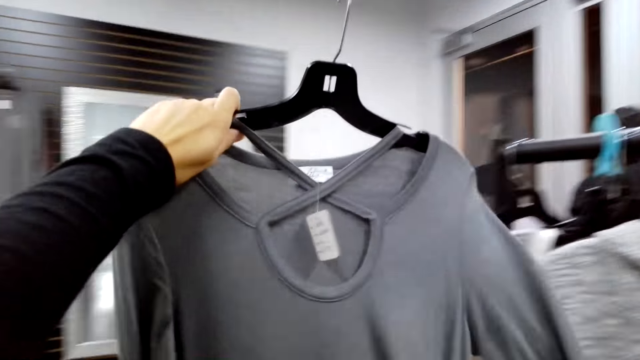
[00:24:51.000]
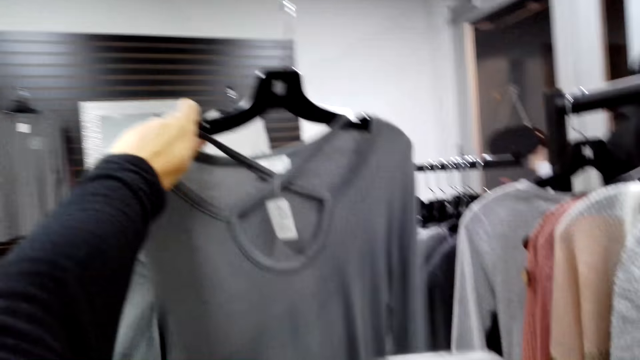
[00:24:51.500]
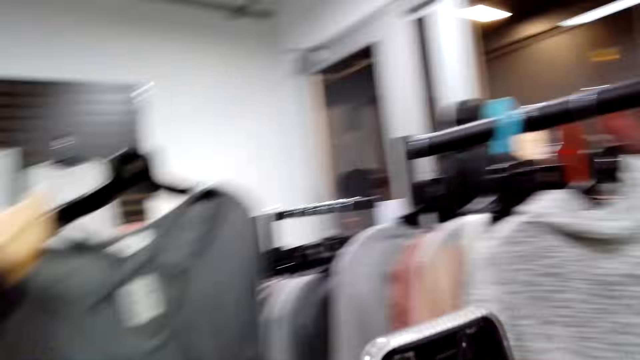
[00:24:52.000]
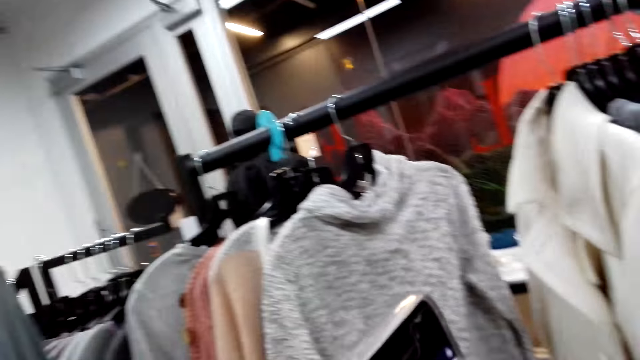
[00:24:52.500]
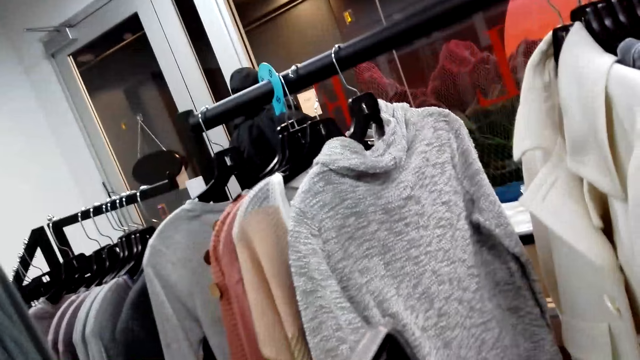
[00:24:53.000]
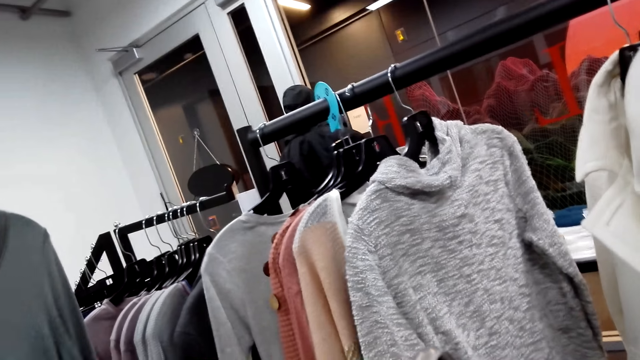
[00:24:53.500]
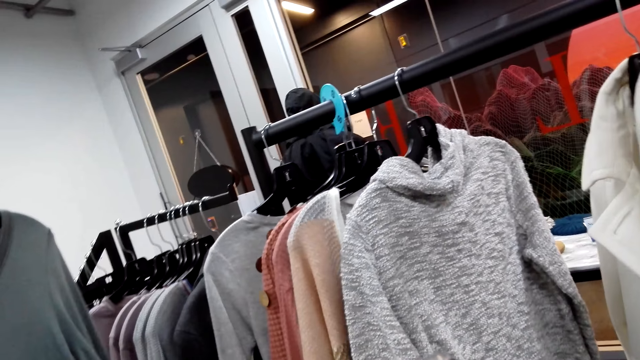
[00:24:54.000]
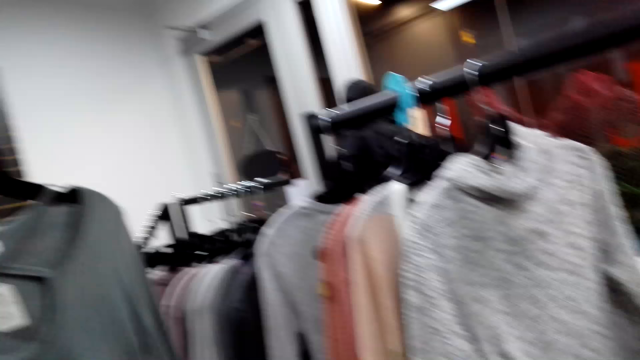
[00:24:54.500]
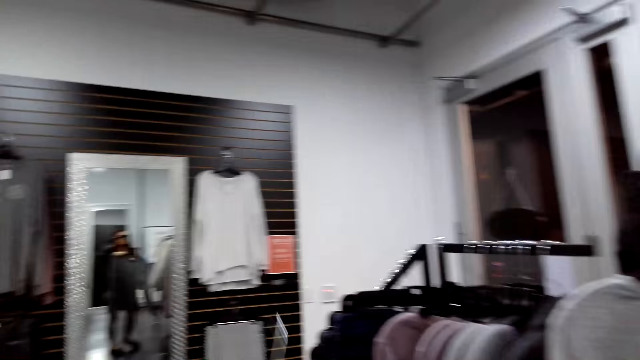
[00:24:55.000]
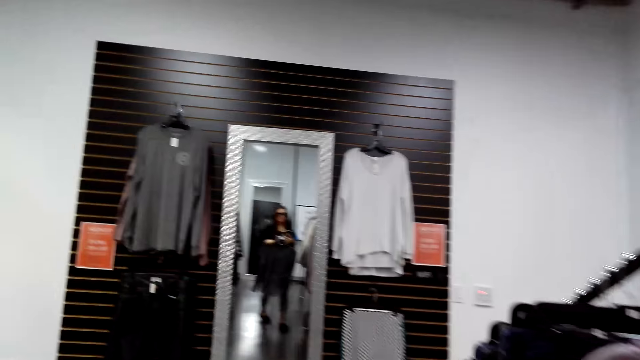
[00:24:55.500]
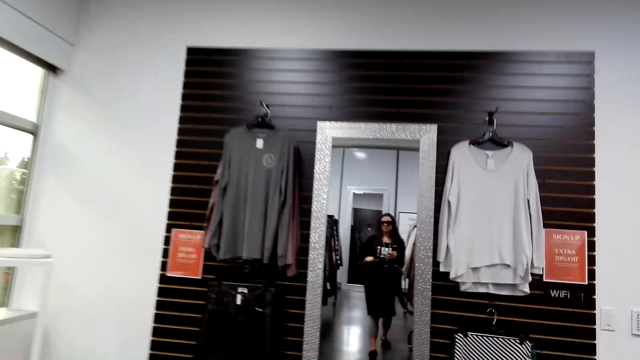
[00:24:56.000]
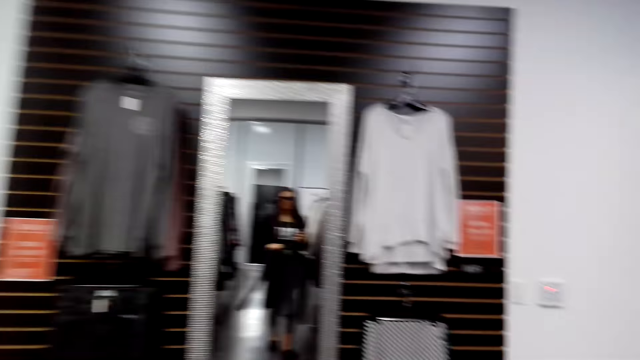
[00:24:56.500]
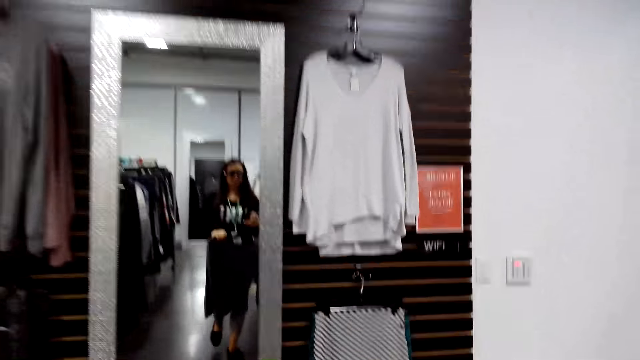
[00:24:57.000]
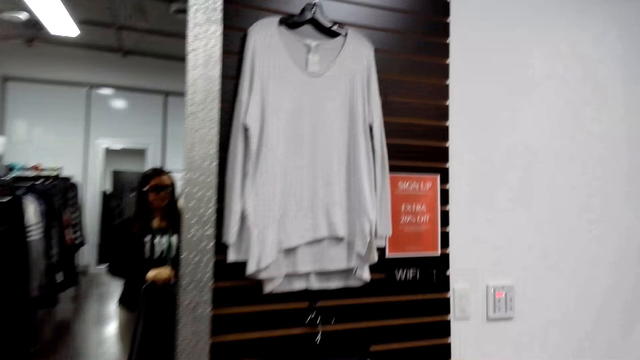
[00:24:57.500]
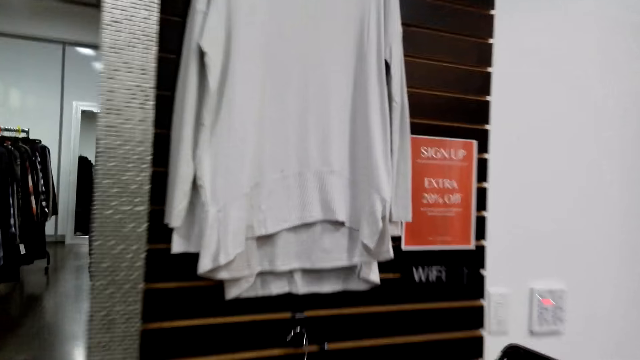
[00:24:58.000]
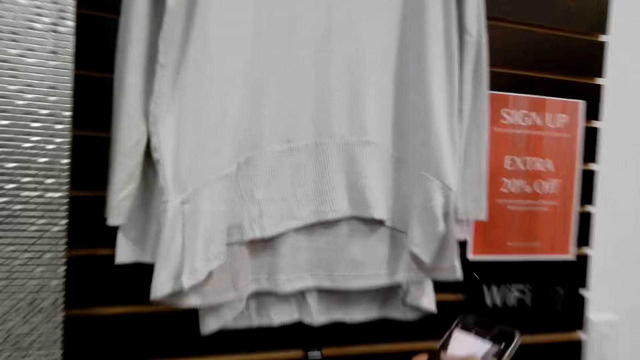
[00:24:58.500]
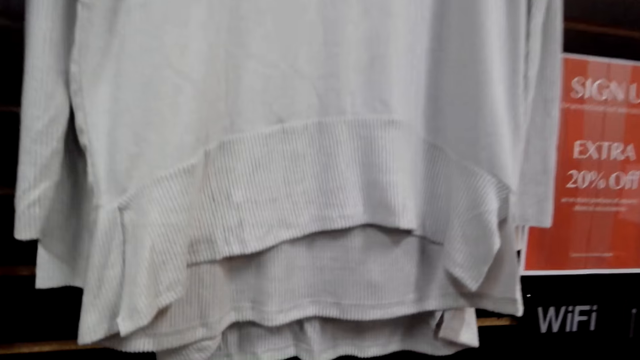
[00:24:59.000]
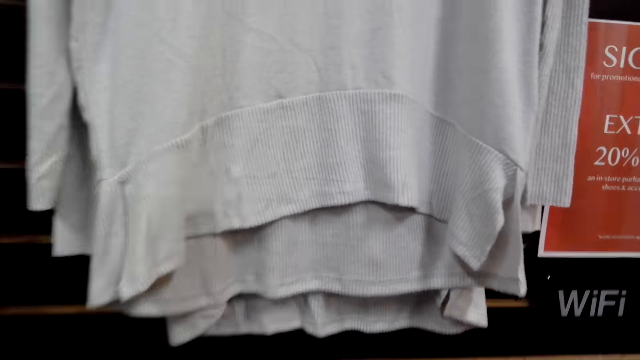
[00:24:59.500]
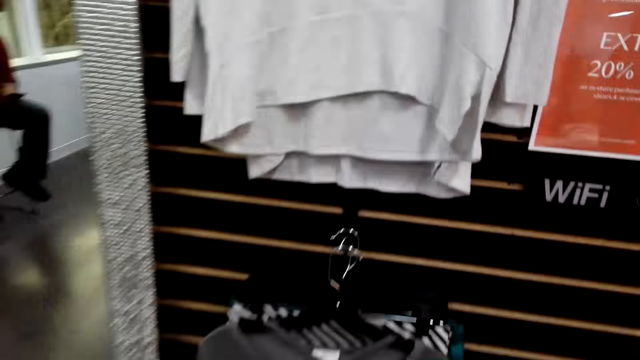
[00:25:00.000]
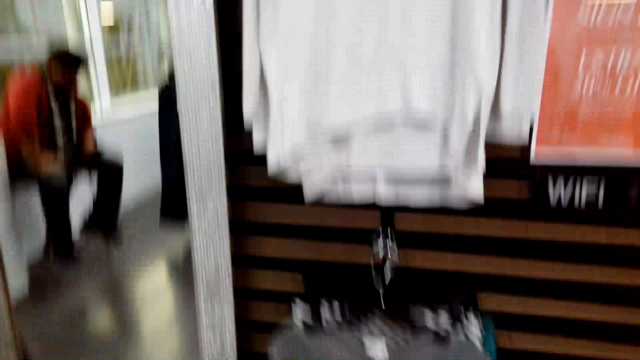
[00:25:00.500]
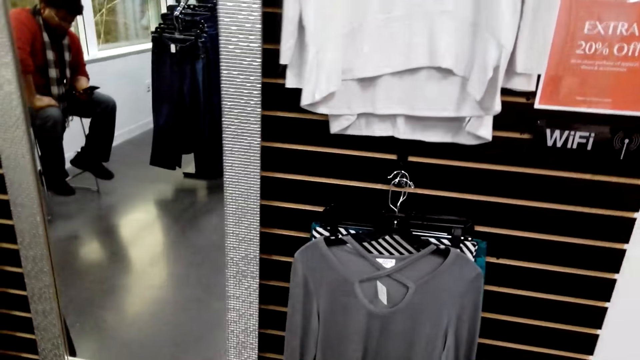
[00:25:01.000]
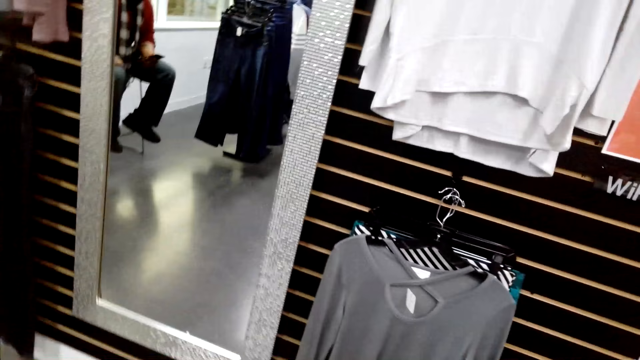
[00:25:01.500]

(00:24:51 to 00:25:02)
The camera wearer picks up the cloth from the hanger. They carry the clothes in the boutique. They walk in the room. They hang the clothes on a hang line.

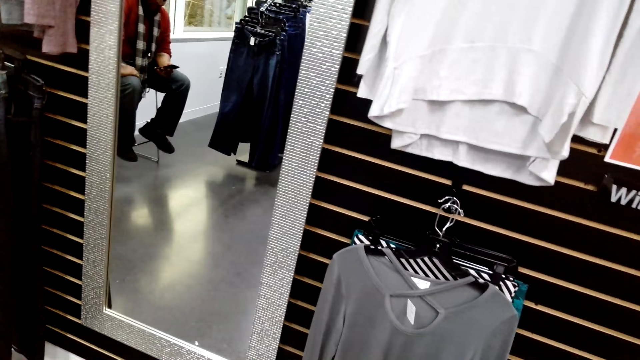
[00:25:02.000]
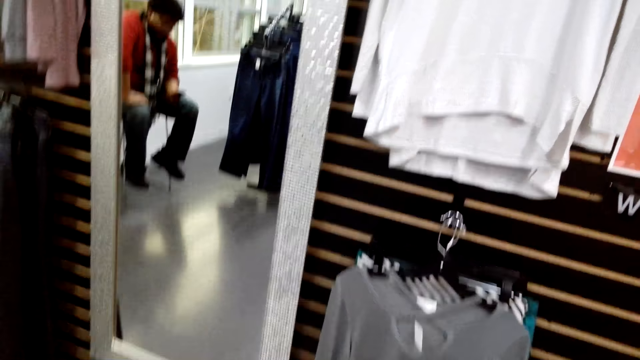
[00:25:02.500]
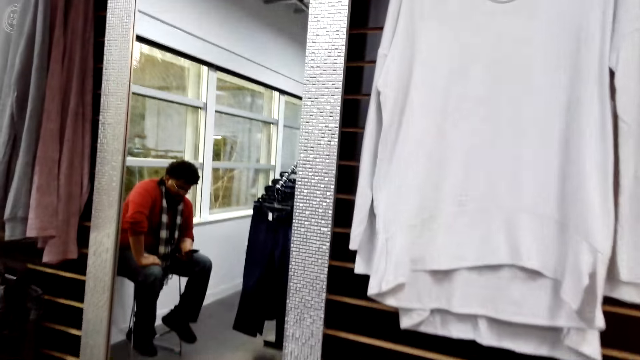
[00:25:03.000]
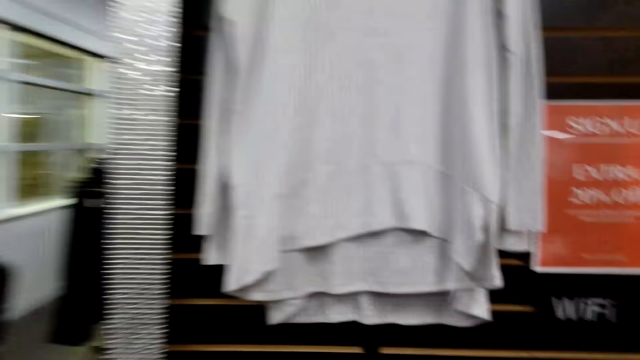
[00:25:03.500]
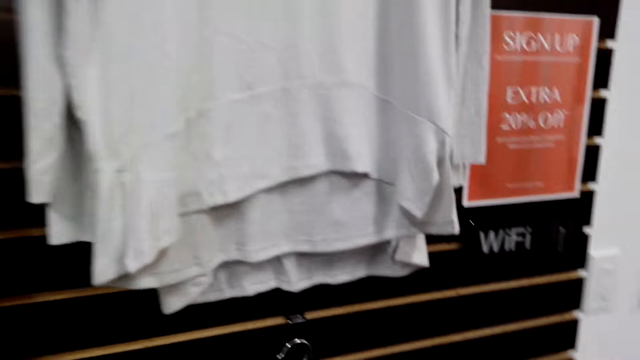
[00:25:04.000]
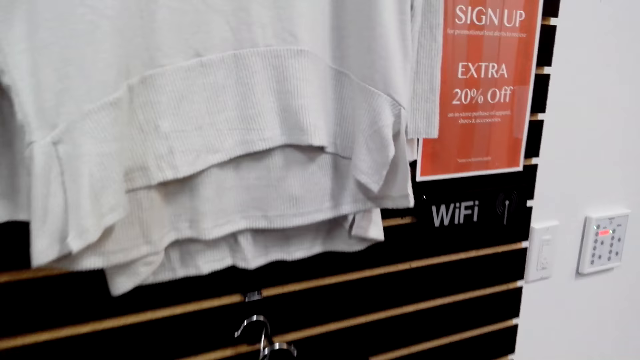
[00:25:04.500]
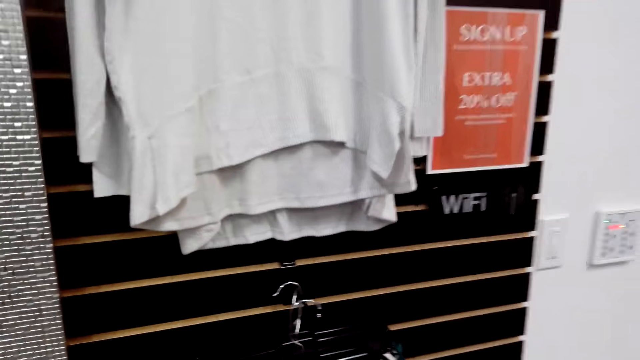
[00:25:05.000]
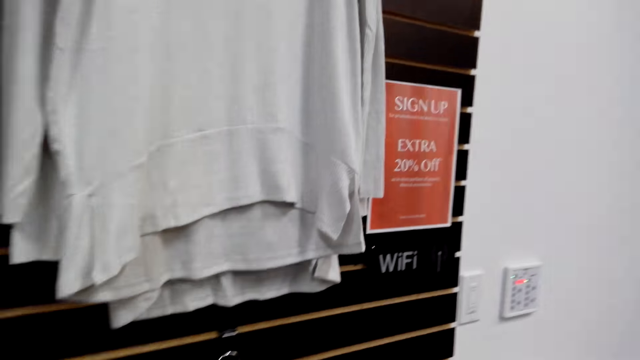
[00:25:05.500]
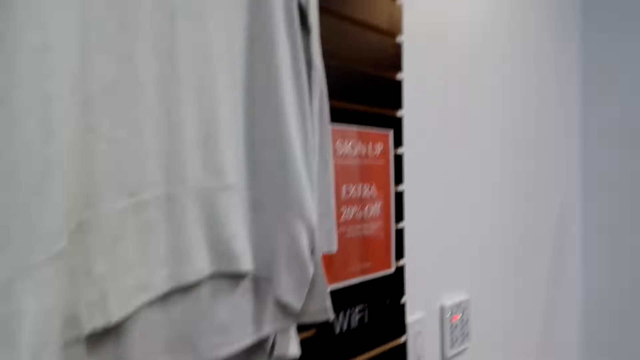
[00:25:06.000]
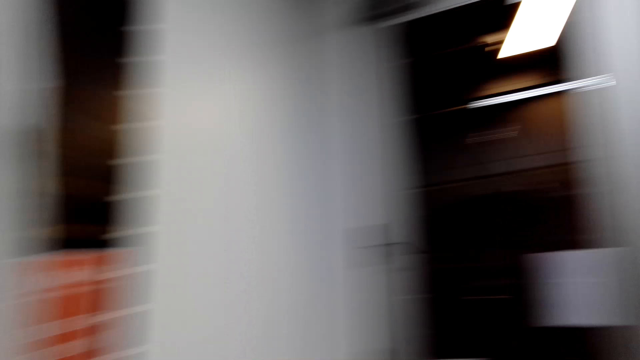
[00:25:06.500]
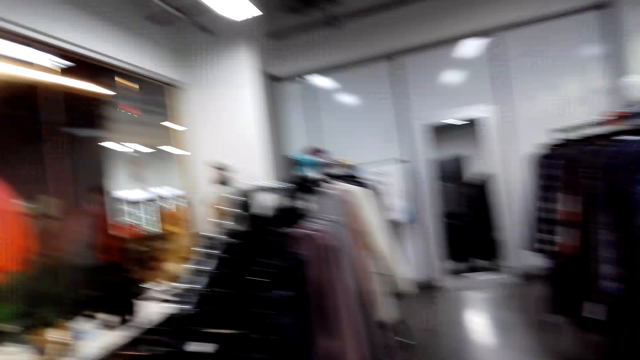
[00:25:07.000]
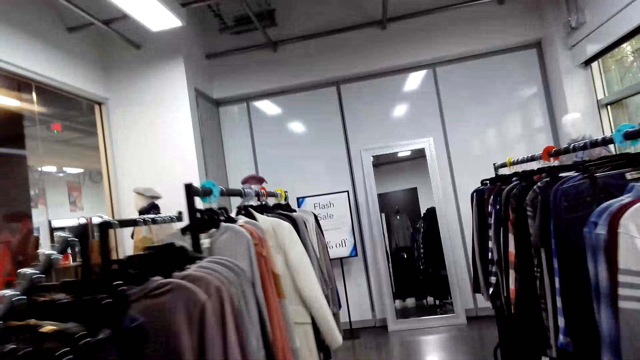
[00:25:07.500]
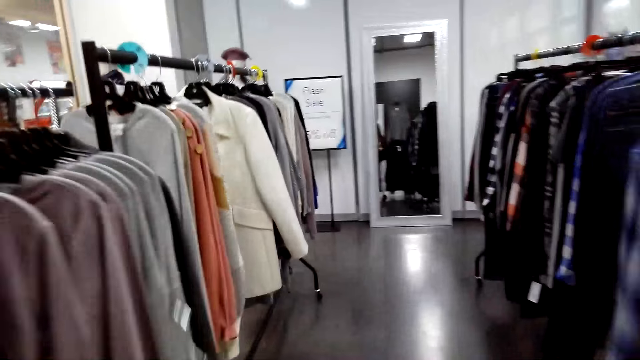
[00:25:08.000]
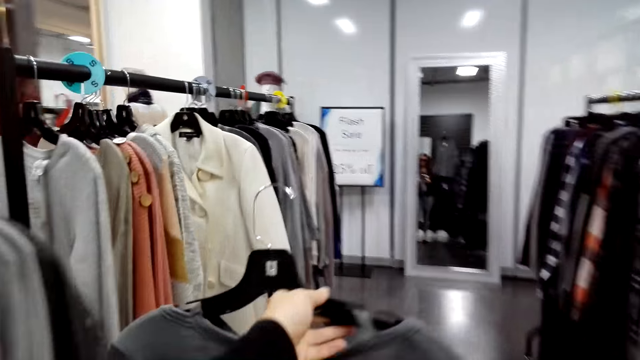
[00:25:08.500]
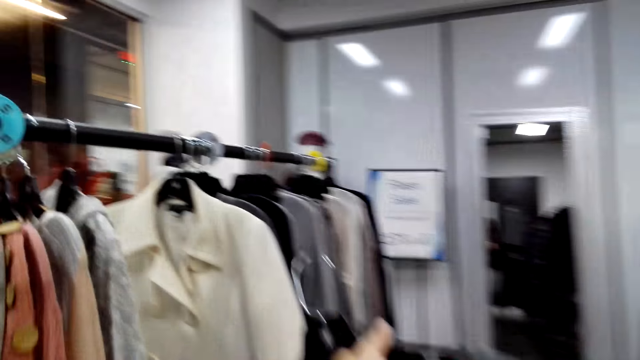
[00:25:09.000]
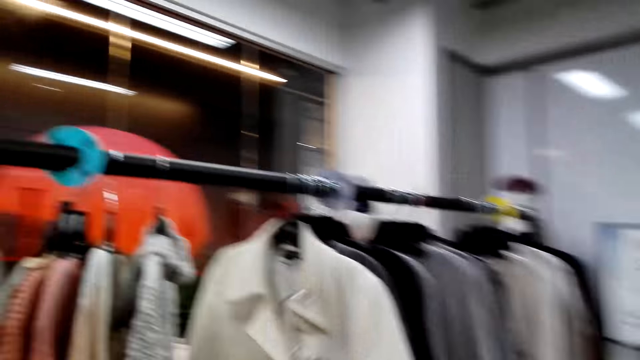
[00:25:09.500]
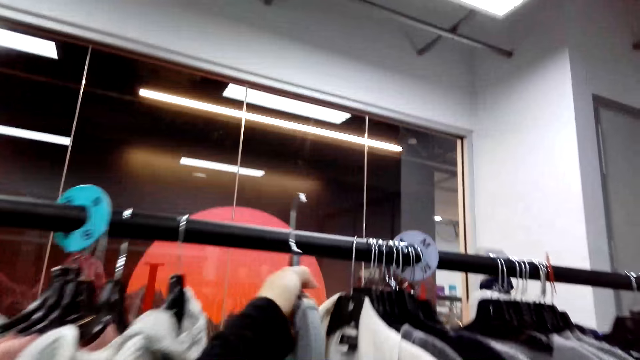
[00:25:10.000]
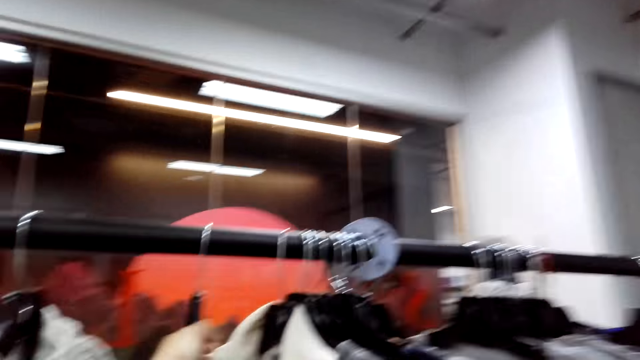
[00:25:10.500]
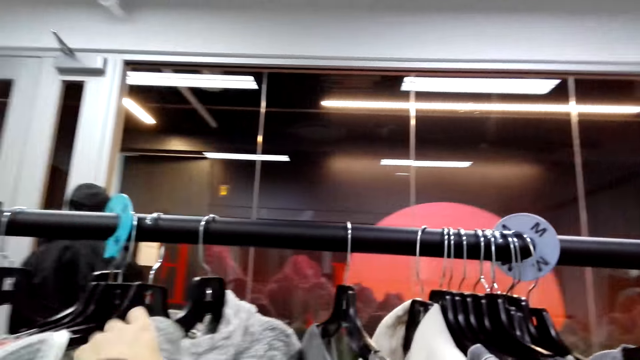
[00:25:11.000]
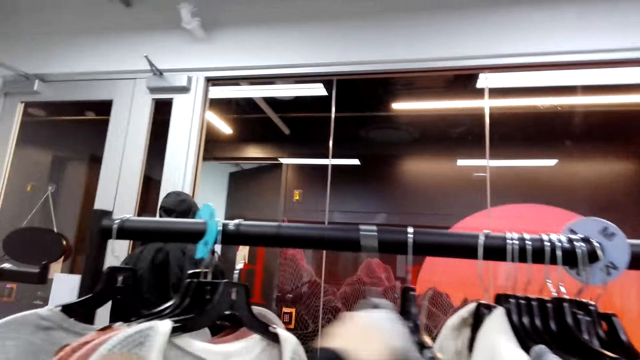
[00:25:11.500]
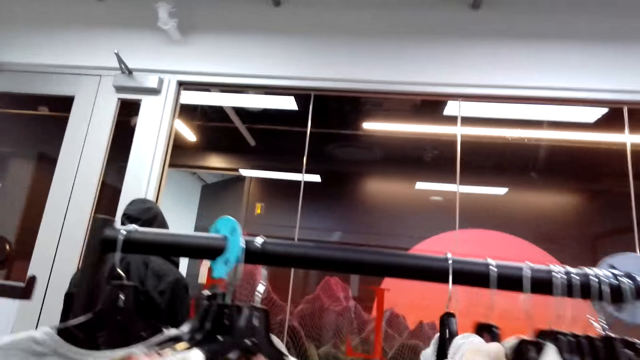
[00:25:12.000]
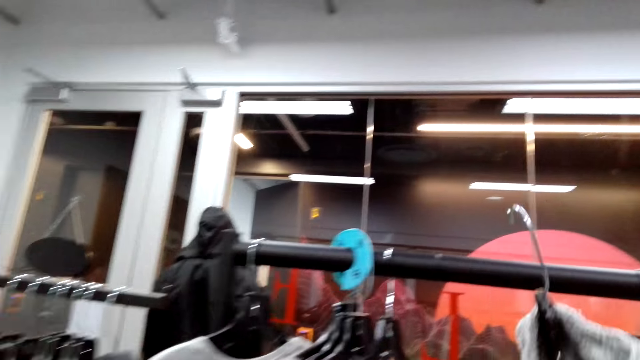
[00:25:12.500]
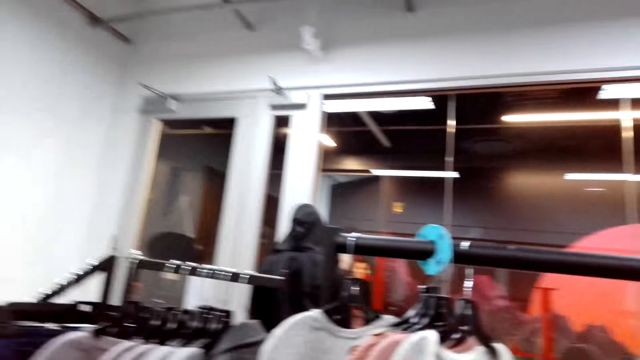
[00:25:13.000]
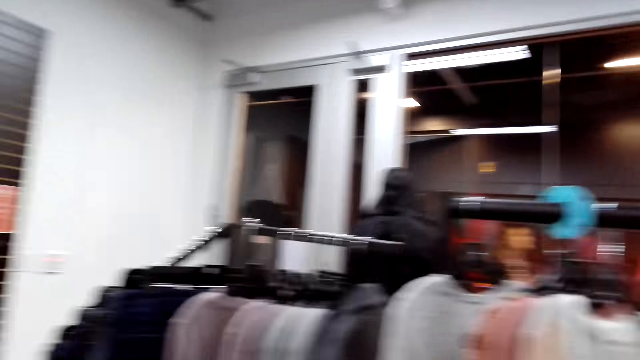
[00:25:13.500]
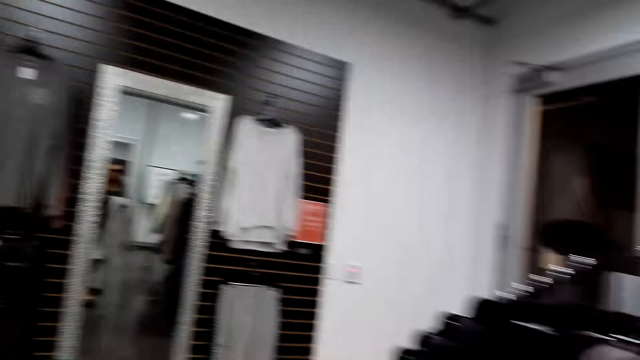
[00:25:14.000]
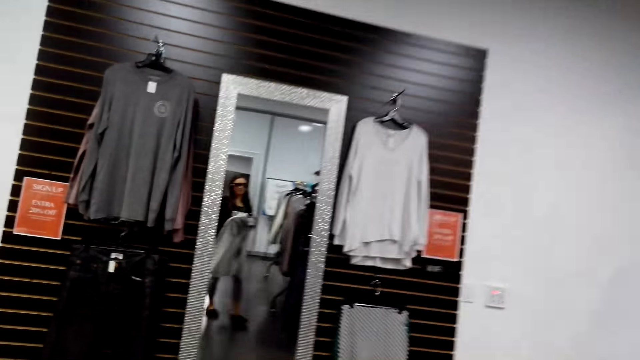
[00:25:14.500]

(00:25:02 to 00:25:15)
A man checks the phone. The camera wearer picks up the cloth from the hanger. They put the cloth on the hanger line. They move clothes on the hanger in the boutique. They check for clothes on the hanger line. They pick up the cloth from the hanger.
